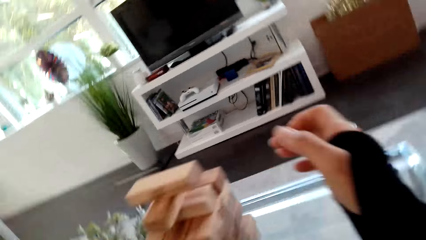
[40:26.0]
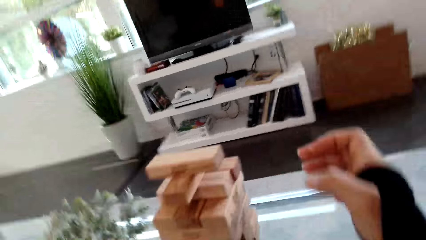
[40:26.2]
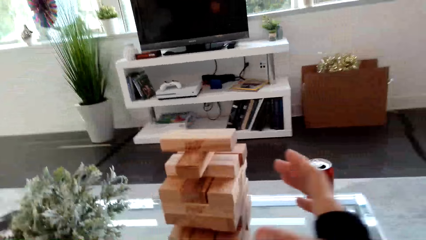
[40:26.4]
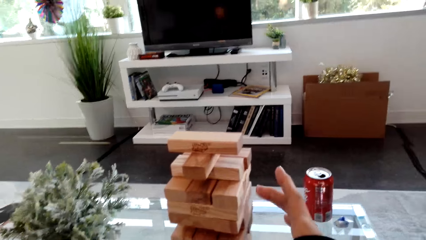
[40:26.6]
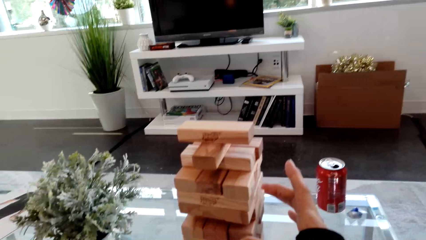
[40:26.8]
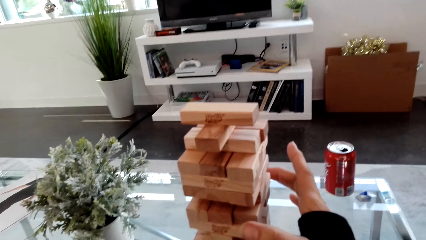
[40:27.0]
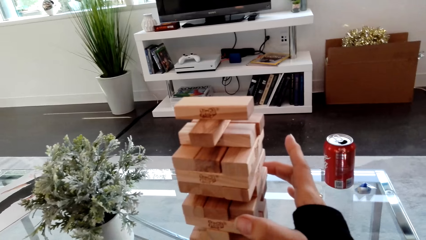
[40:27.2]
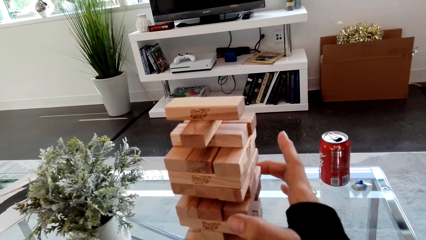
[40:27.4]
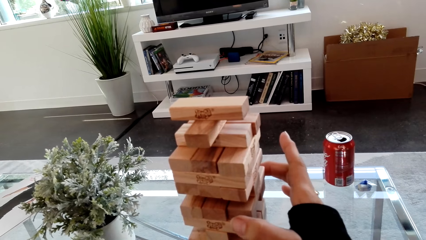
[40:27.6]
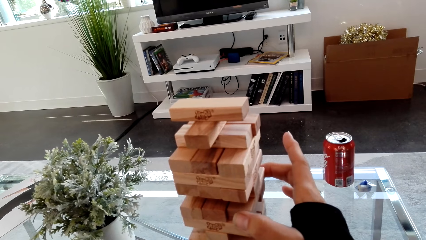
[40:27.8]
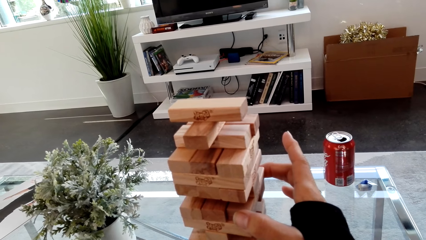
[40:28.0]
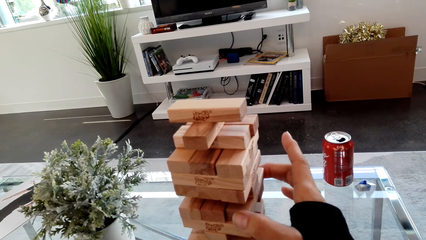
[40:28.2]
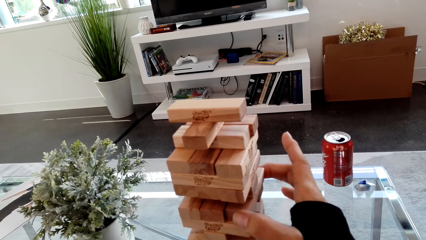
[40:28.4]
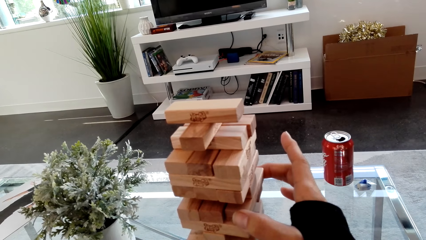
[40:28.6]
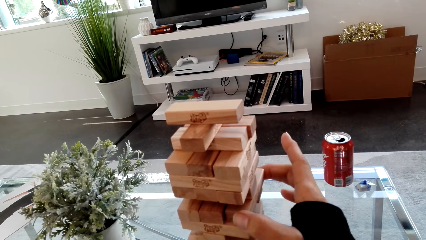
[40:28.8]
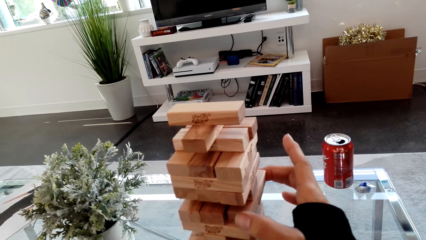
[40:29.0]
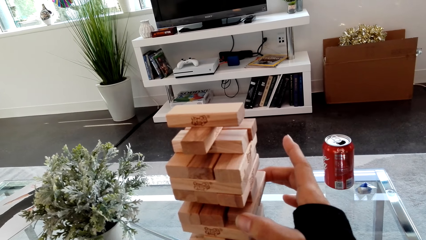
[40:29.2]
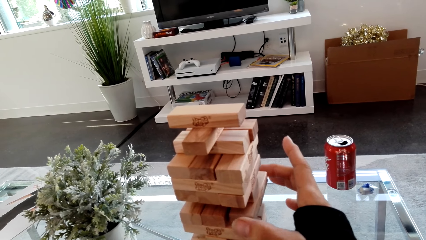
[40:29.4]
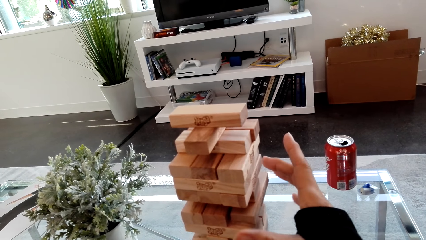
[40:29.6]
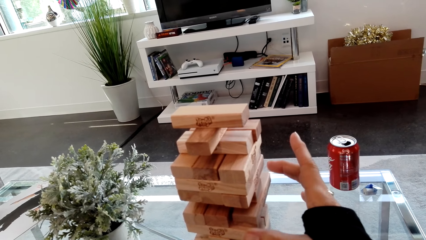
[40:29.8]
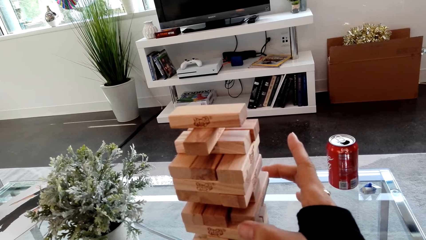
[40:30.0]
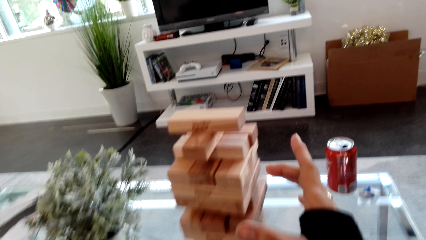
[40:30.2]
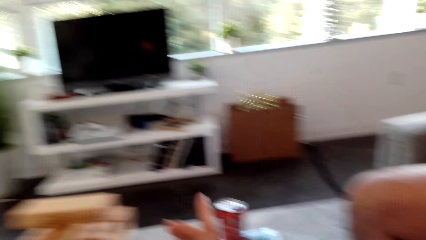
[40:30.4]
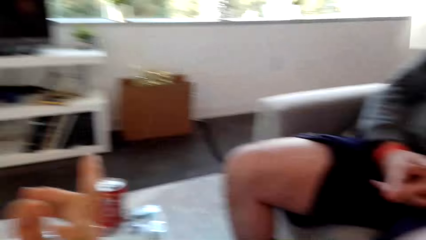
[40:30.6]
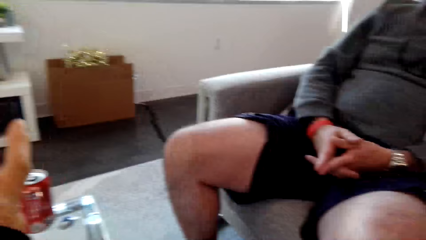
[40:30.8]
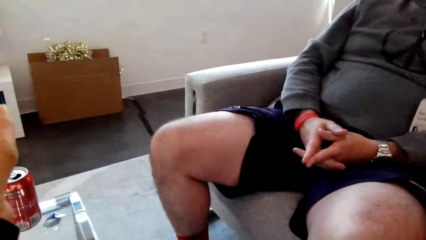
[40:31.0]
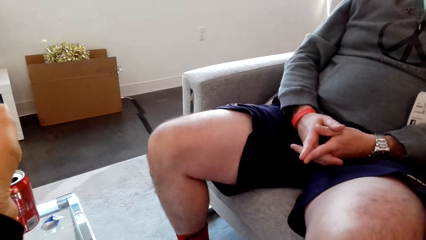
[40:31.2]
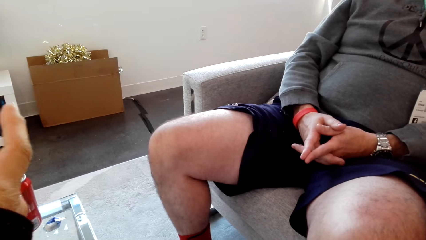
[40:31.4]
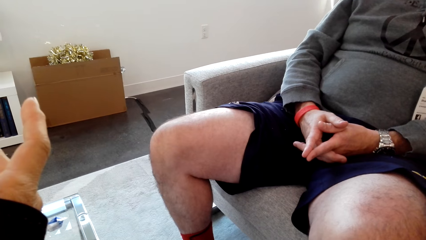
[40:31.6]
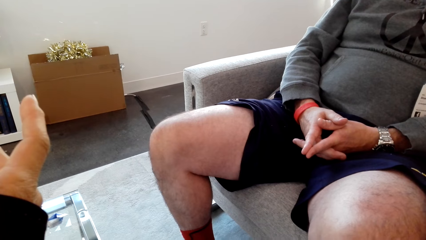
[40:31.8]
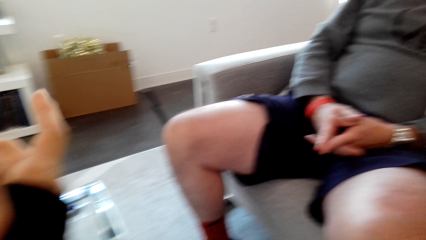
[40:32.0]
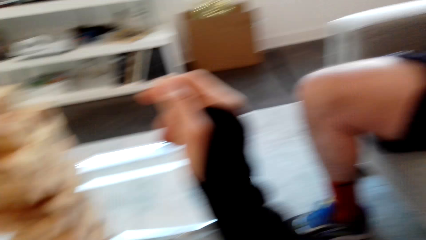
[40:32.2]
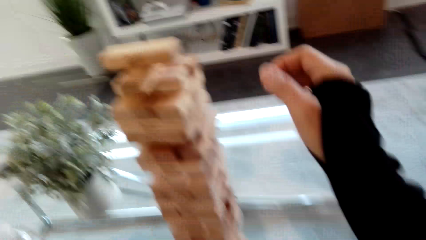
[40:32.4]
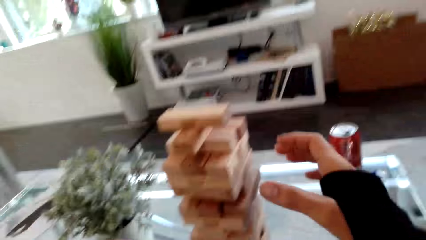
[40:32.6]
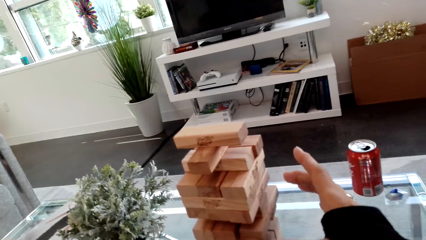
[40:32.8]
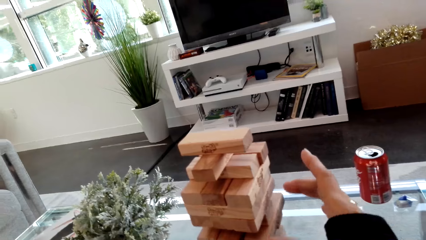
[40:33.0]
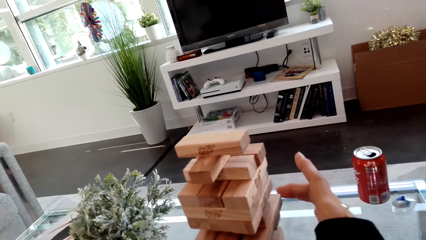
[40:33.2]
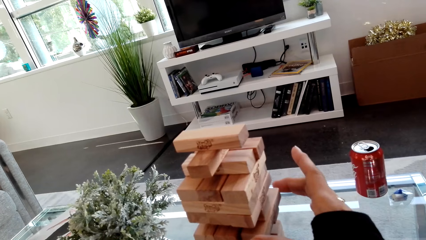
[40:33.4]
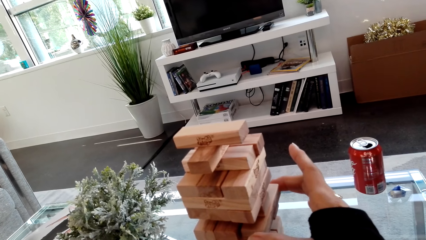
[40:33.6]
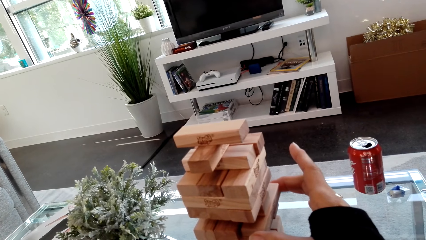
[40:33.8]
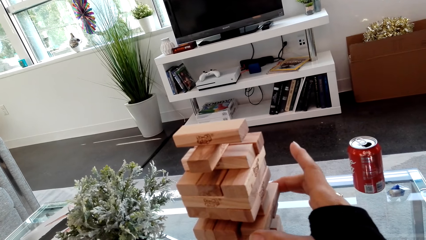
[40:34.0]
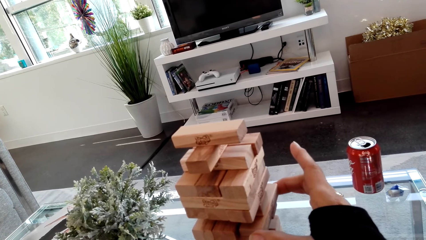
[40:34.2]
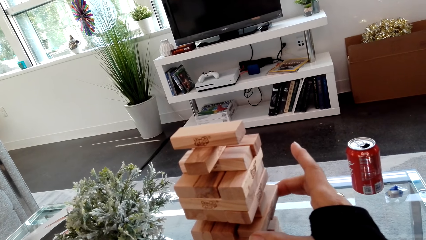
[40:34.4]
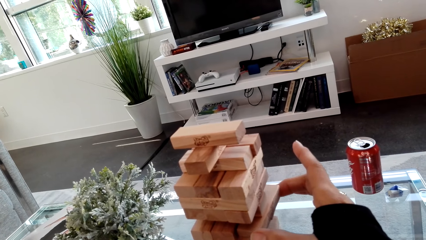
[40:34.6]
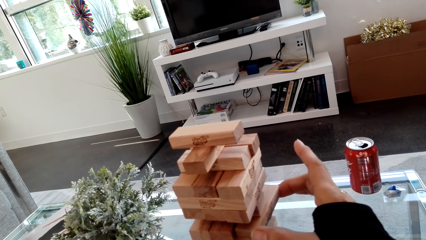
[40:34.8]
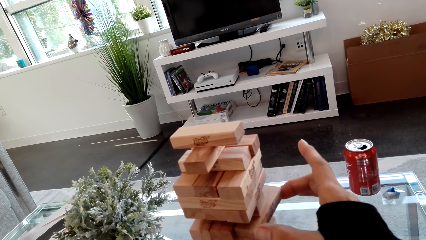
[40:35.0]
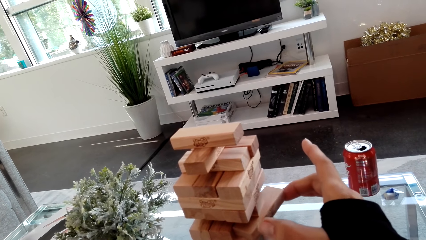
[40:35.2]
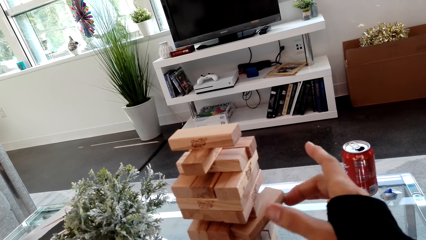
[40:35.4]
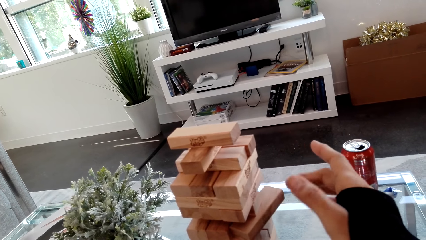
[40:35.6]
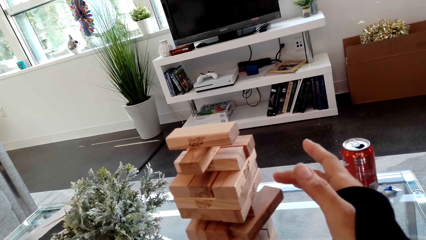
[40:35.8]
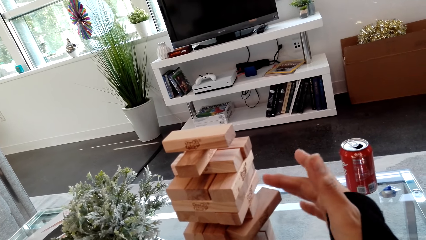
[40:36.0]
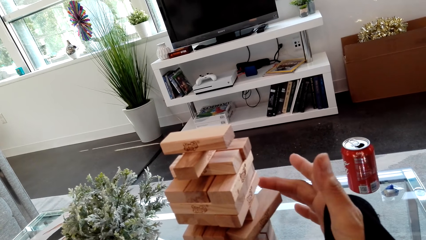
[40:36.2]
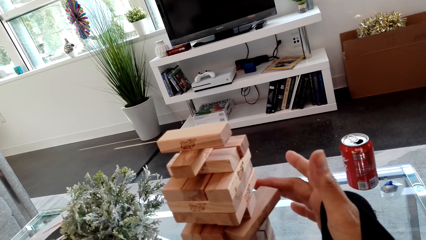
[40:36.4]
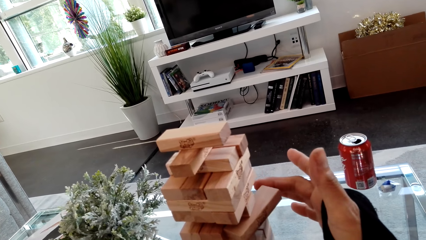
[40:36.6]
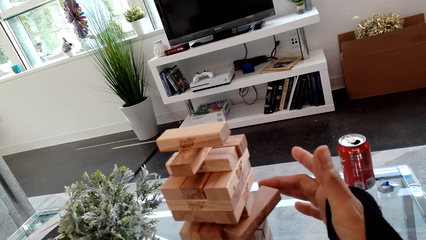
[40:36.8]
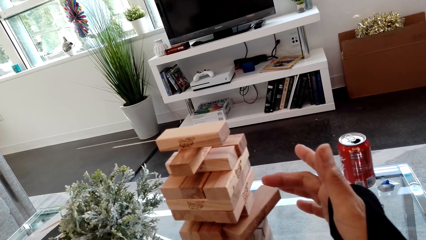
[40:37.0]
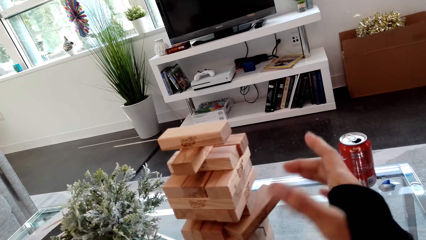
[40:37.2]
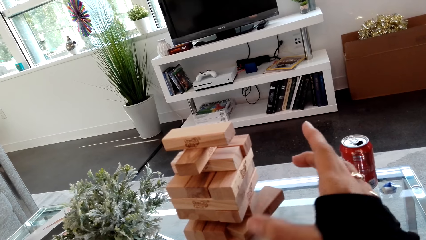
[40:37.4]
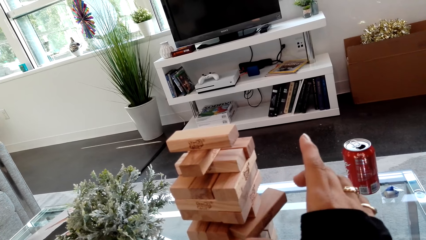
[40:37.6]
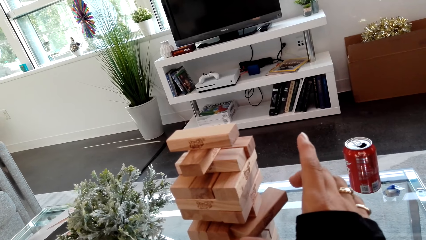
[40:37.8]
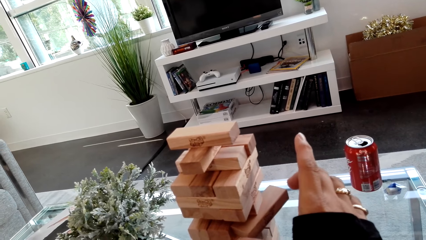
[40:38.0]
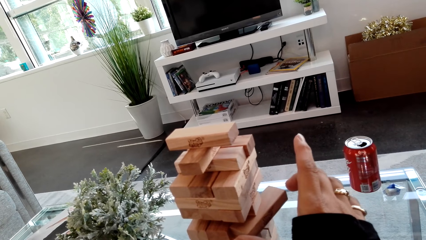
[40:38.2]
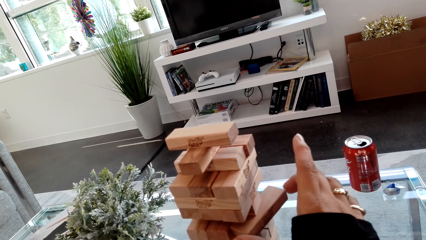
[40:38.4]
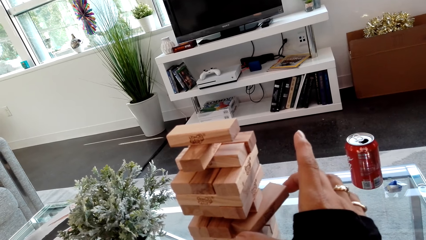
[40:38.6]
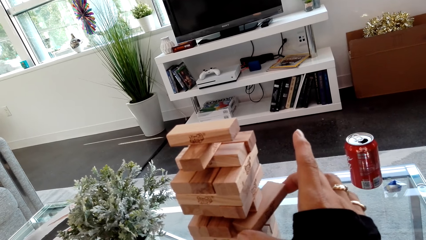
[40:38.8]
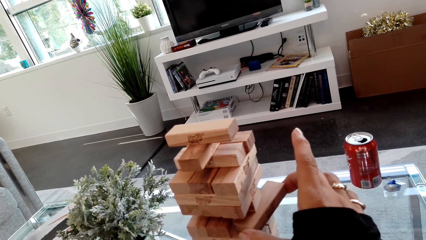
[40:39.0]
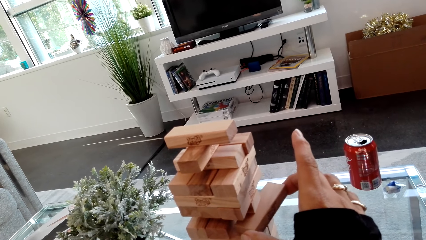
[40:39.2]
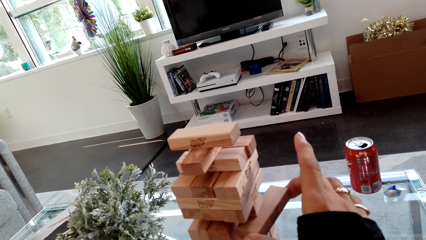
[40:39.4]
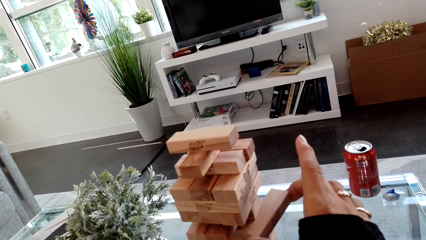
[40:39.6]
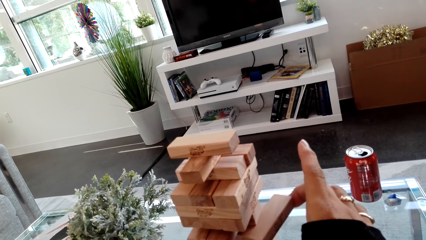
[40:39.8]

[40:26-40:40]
The camera wearer removes a block.

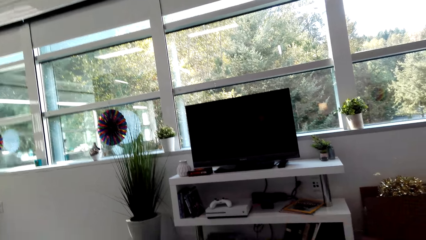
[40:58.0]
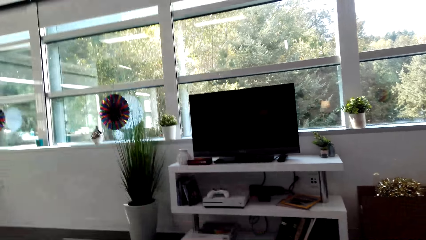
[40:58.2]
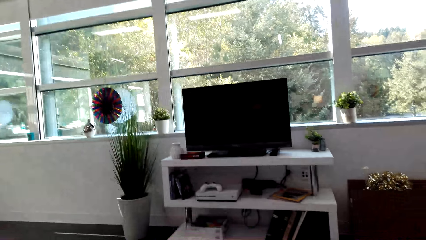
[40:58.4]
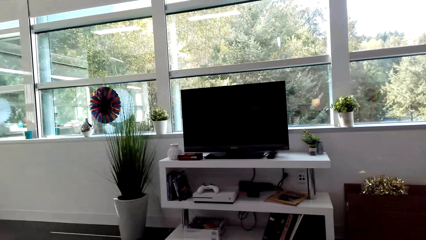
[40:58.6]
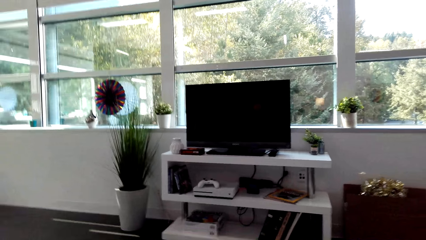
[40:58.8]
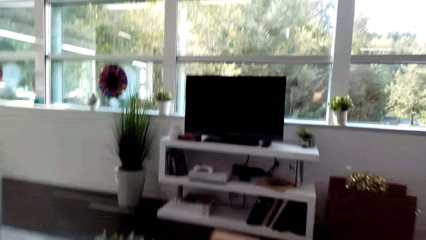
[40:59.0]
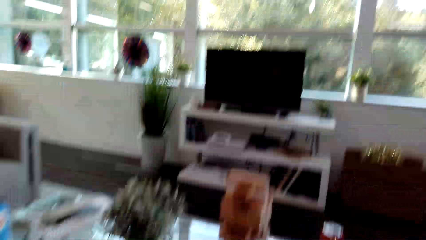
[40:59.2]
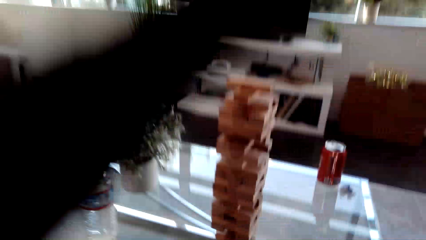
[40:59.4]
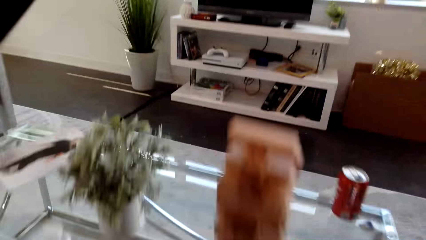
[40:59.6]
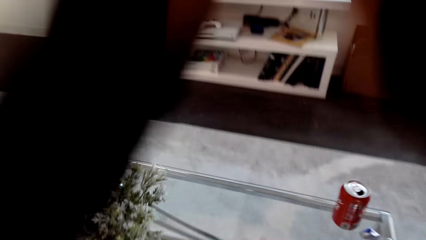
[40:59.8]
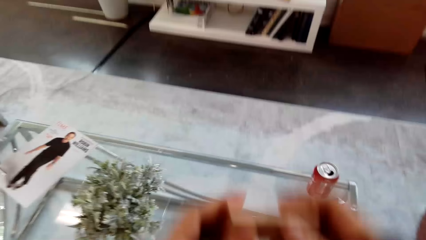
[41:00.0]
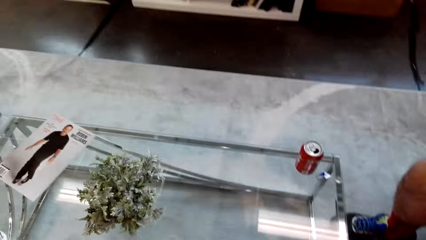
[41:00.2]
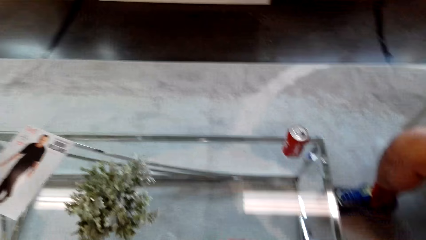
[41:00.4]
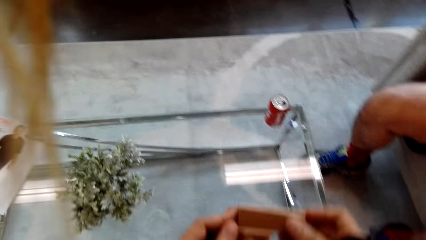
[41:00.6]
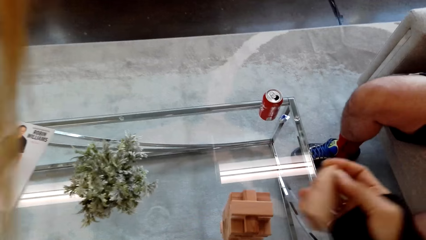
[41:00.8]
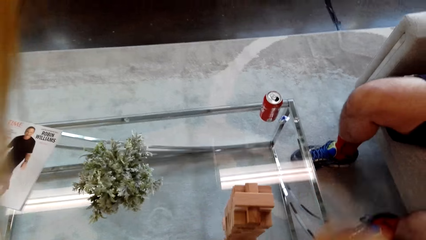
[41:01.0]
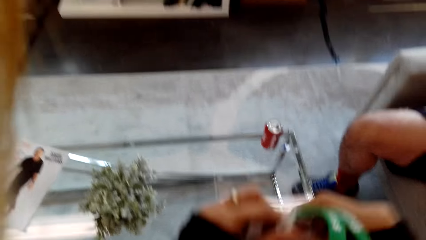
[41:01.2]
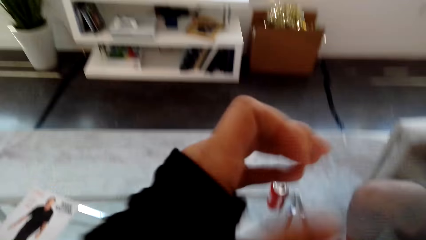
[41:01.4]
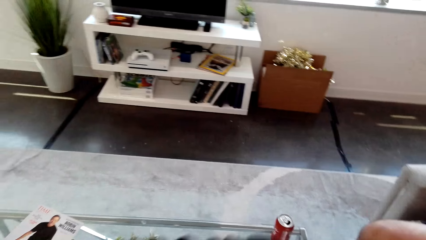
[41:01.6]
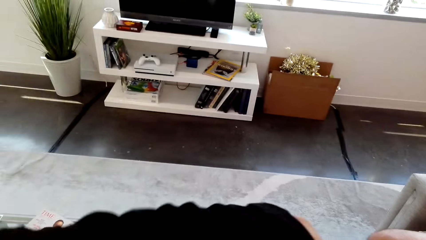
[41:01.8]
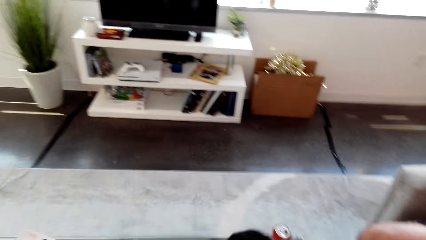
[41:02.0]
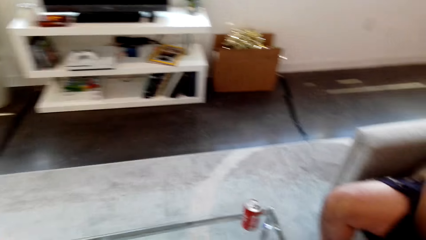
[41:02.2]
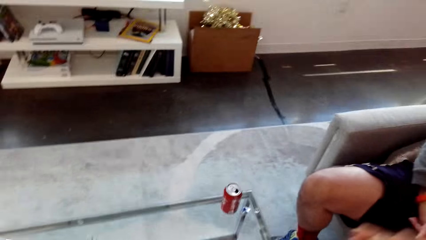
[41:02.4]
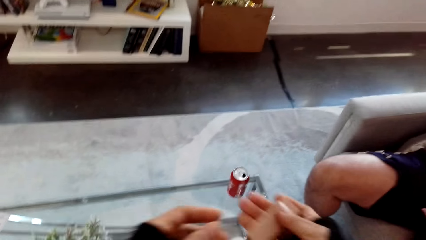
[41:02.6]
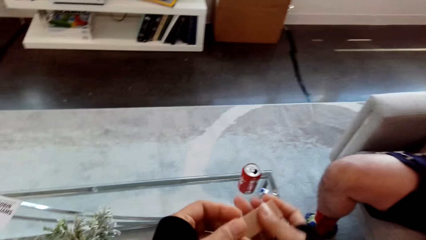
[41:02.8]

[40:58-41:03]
The camera wearer moves their hands.
